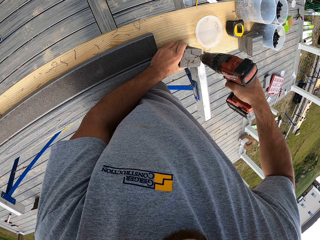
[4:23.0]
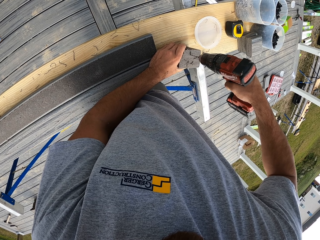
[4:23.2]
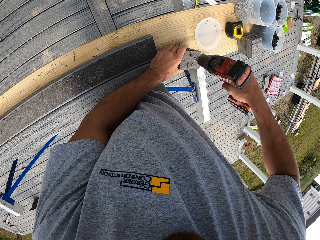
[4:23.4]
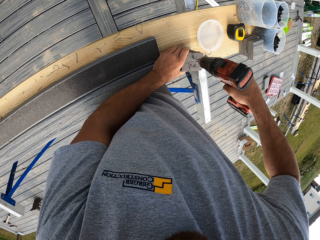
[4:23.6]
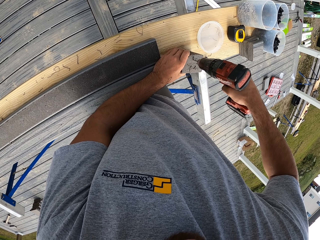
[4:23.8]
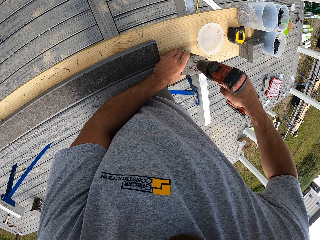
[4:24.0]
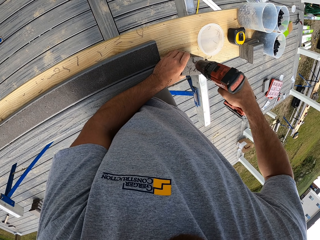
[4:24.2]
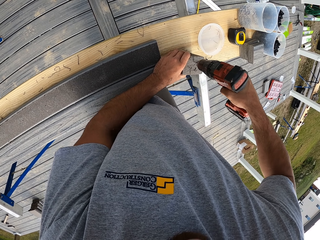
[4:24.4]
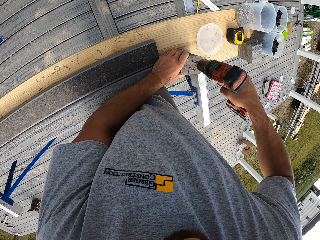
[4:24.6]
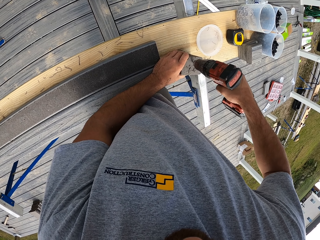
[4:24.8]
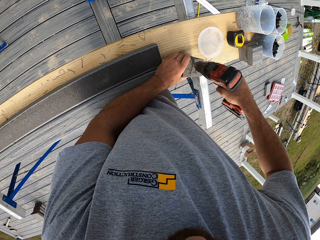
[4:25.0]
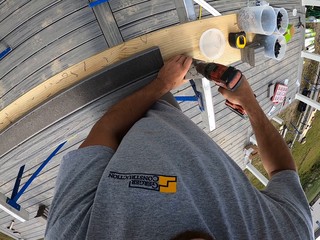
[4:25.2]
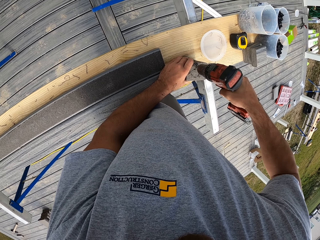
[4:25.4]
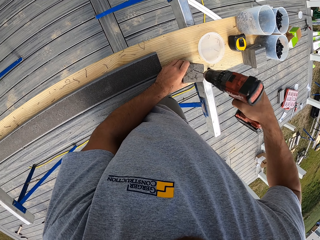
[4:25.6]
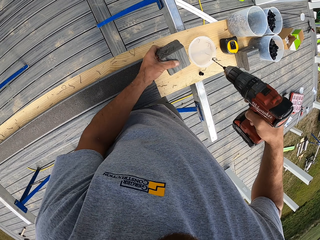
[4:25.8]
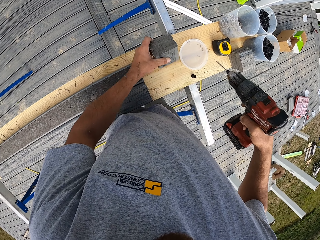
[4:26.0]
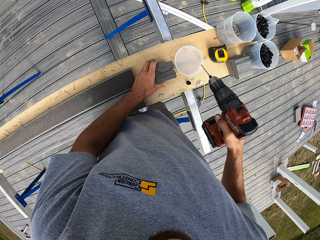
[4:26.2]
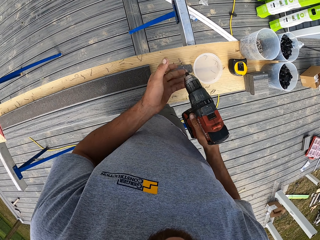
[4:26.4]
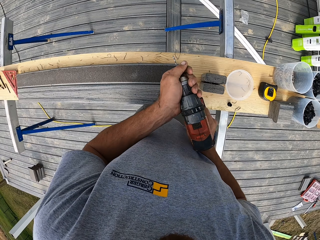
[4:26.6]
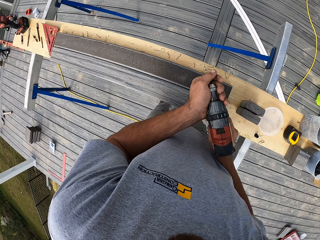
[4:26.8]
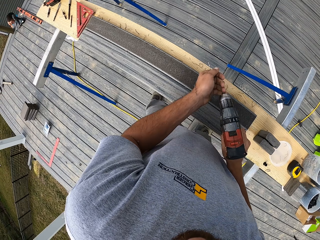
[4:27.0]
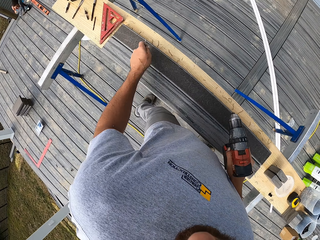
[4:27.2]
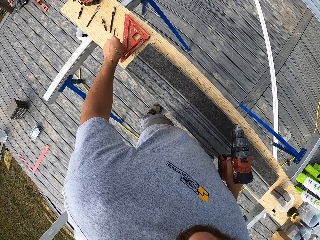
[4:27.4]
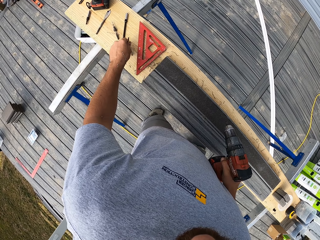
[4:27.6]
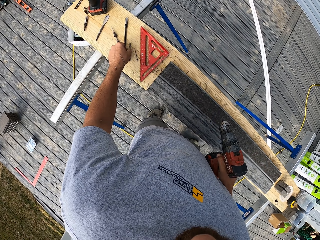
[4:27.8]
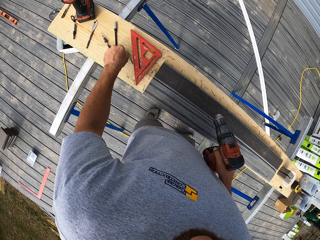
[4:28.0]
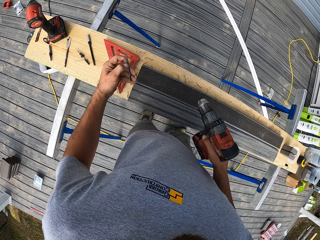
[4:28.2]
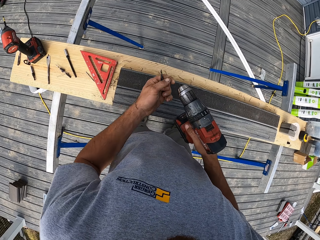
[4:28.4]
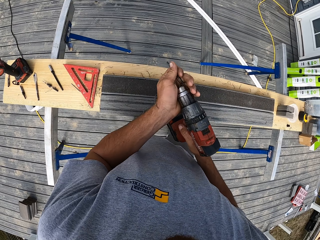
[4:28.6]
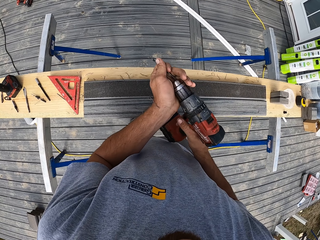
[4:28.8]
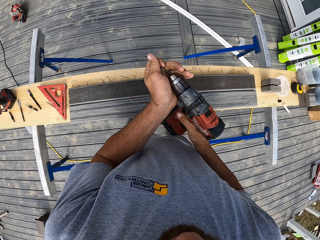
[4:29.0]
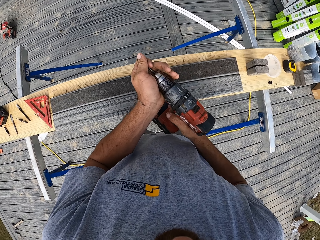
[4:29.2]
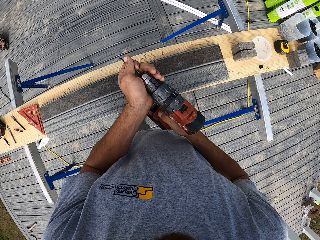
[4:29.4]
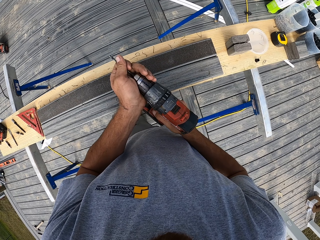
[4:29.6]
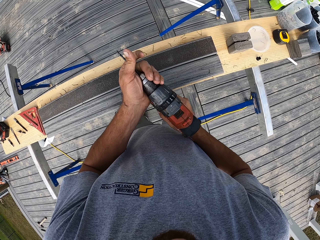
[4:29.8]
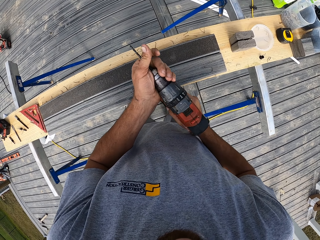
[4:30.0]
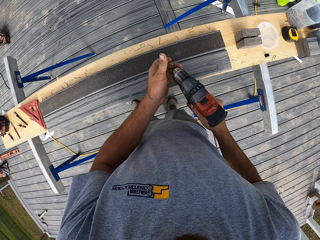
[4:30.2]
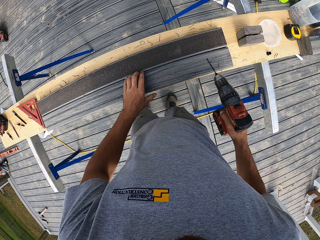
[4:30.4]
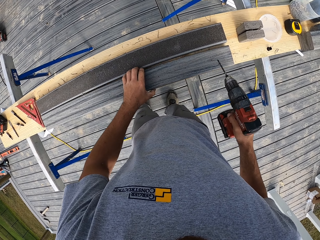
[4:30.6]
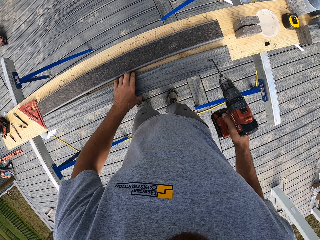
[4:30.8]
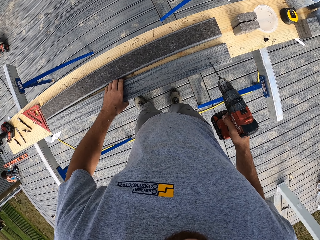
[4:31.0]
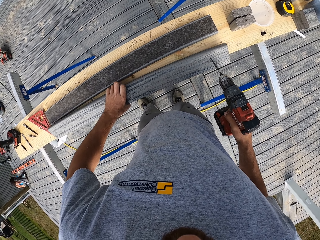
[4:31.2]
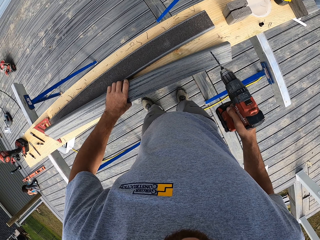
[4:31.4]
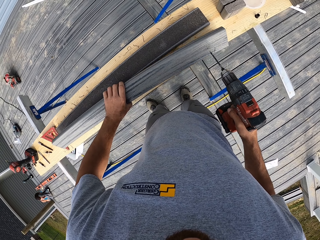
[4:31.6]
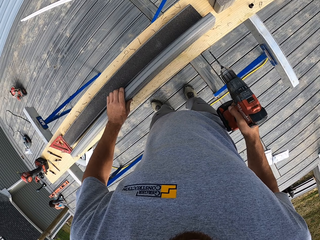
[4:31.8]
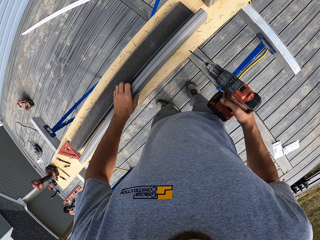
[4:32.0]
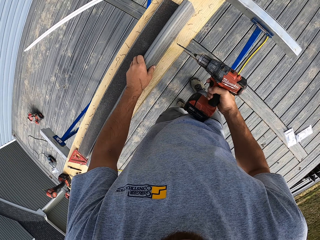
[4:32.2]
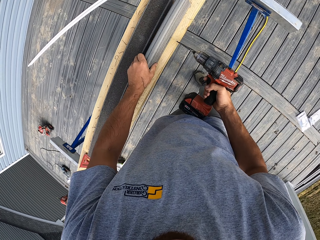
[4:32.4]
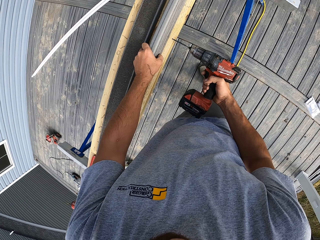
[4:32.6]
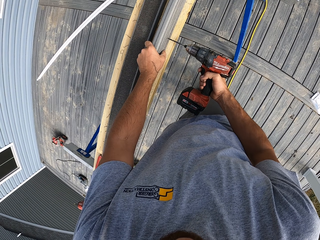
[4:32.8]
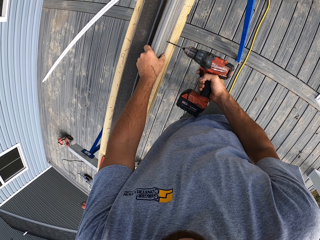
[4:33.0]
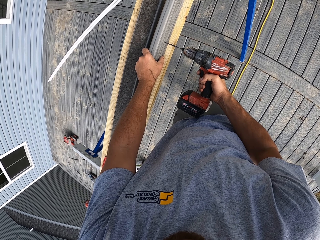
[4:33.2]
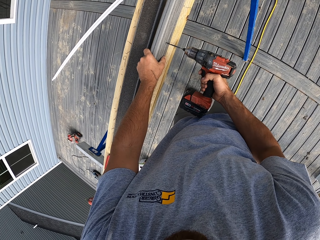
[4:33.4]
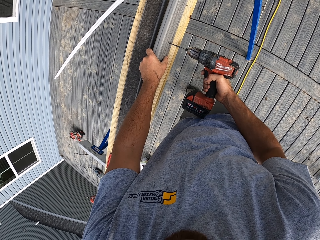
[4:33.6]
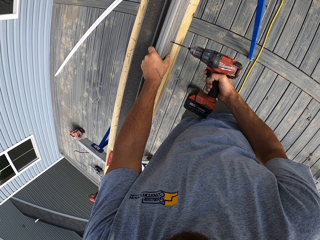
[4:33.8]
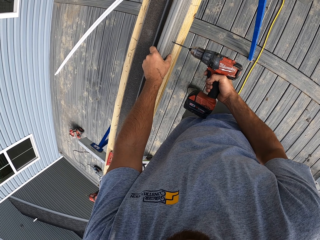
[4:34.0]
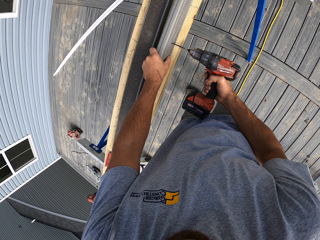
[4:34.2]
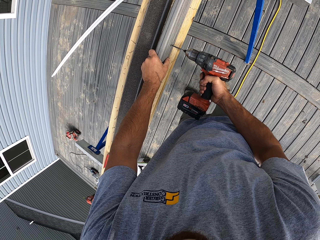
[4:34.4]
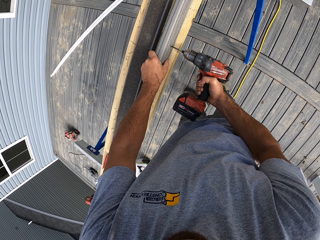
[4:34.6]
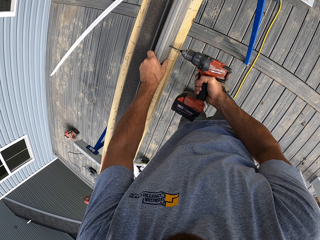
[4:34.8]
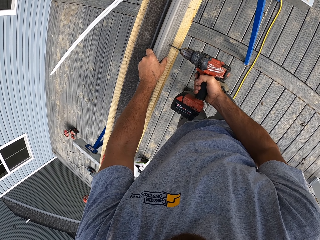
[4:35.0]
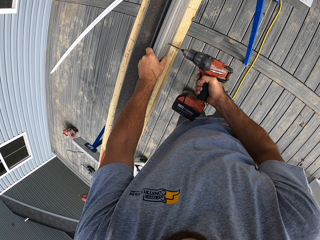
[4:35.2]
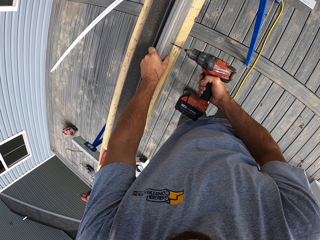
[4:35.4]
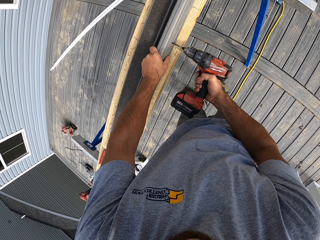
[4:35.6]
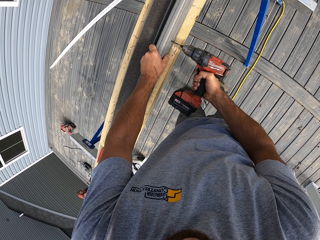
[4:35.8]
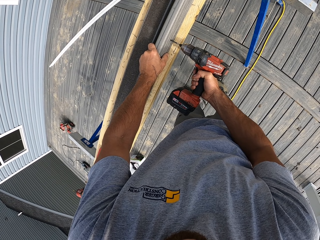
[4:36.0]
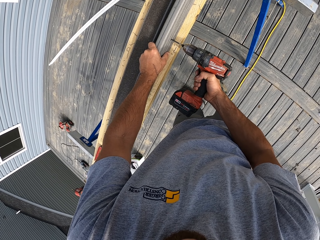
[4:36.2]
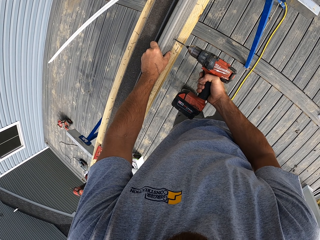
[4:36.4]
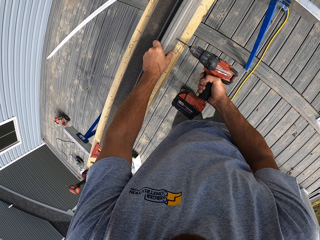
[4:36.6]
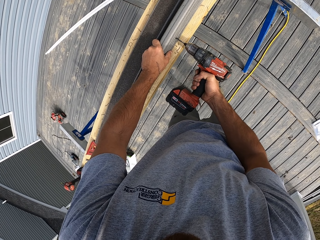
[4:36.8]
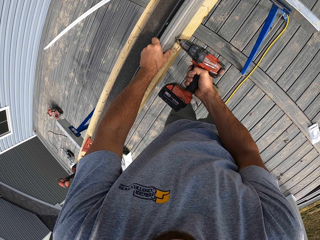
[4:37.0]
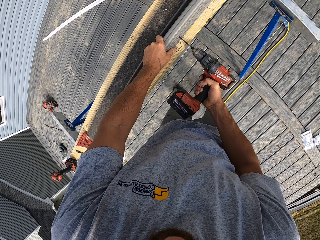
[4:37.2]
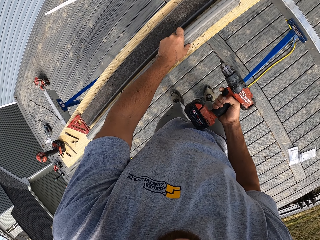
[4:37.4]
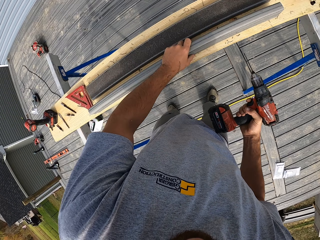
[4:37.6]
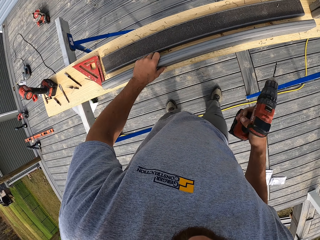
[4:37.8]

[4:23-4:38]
The camera wearer removes something from the drill. They put something on the bench. They pick something from the bench. They put something on the drill. They drill holes in the wood.

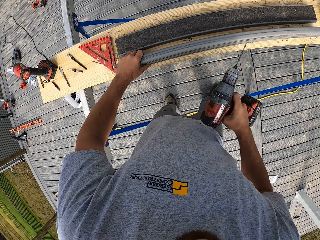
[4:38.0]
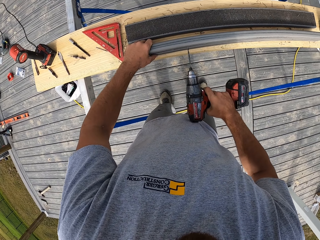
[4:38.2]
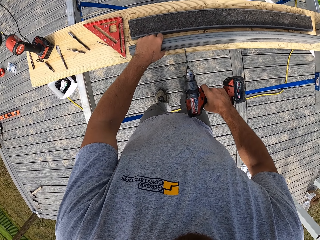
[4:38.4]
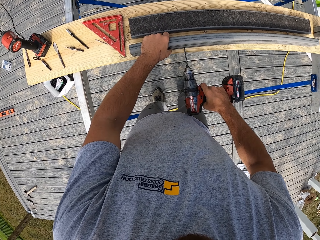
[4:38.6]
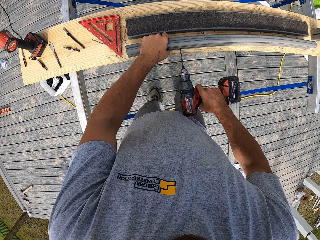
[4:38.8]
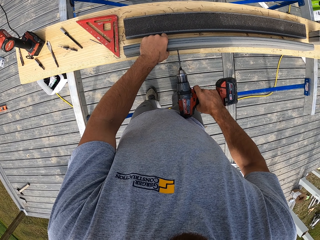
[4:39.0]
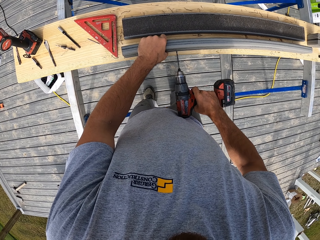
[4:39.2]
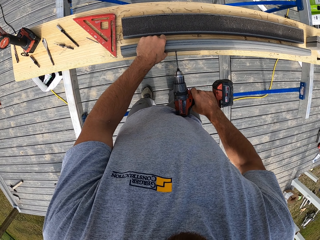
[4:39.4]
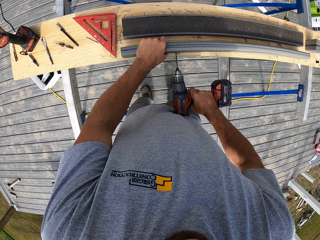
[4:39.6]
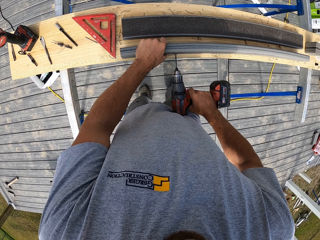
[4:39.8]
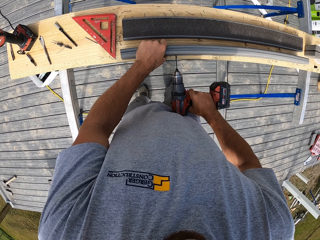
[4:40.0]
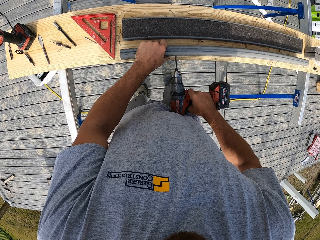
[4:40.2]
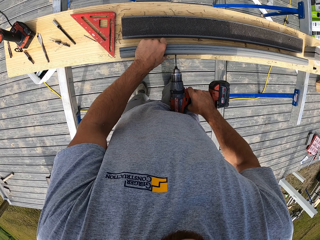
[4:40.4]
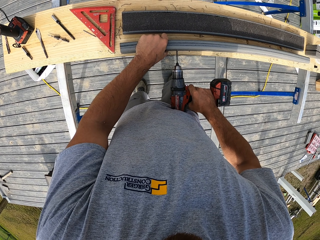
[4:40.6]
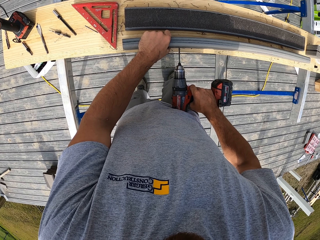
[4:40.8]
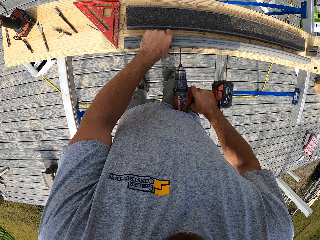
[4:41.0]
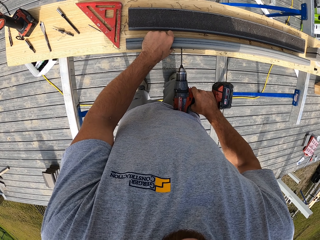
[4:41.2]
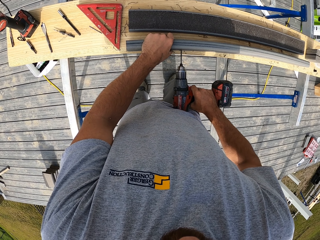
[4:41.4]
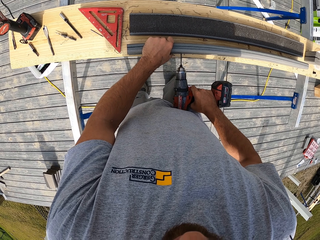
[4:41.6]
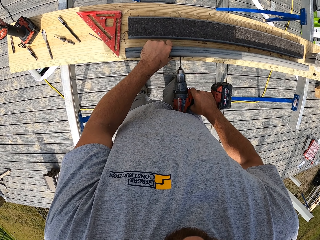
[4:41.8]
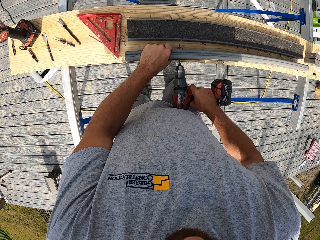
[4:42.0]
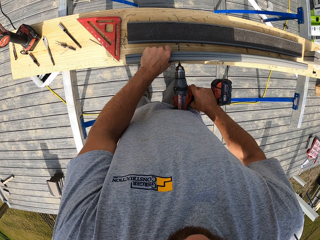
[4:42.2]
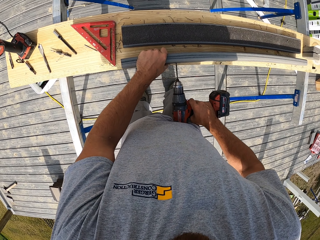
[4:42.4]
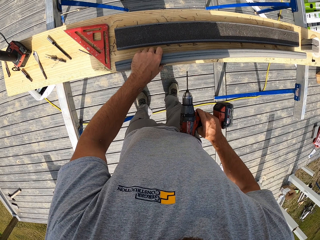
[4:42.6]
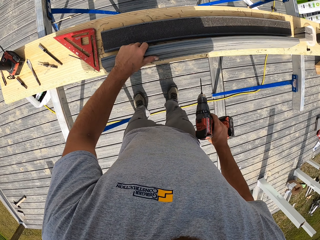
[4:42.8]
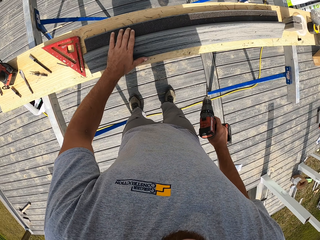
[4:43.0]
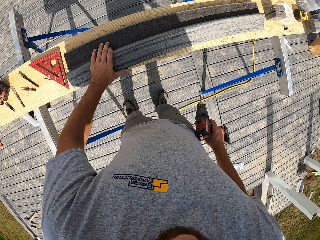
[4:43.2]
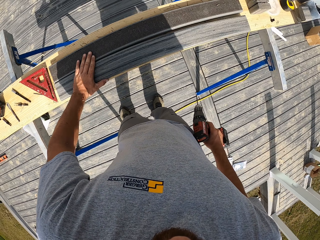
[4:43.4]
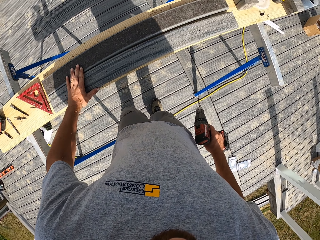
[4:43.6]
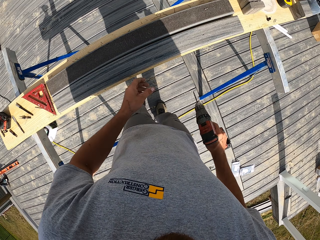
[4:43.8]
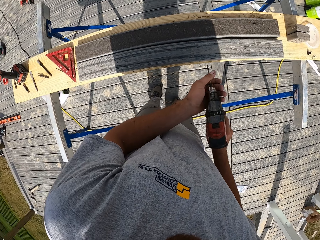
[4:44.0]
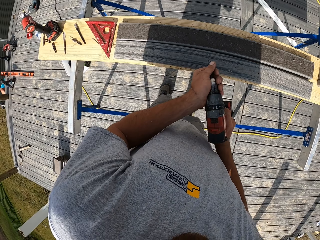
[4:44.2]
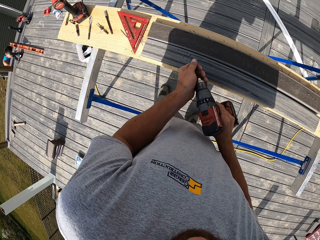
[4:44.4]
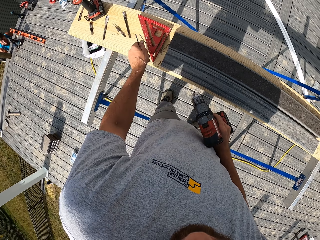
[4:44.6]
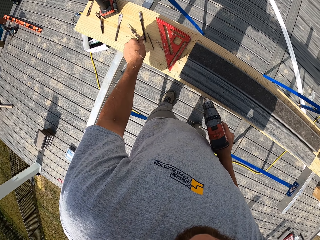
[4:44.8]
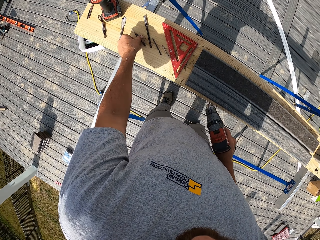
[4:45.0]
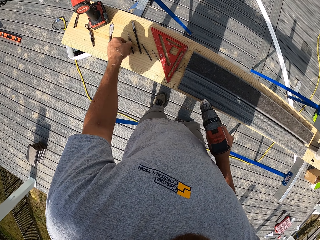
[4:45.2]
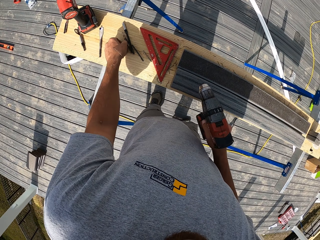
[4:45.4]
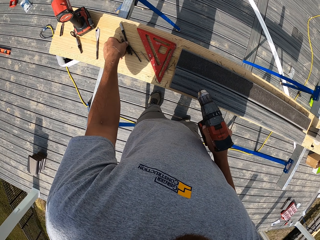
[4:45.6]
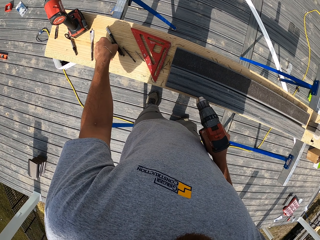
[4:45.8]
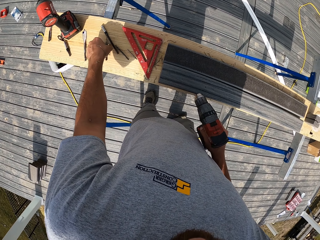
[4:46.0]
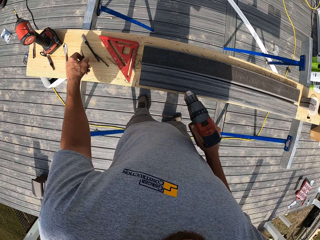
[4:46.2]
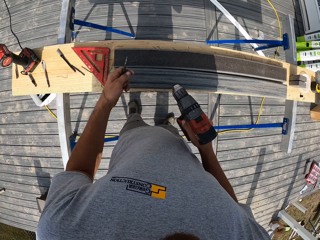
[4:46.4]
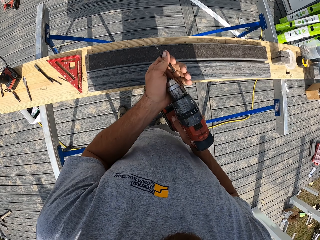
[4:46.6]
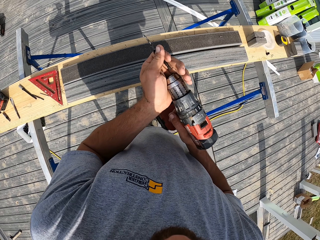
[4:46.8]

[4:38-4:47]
The camera wearer removes something from the drill. They pick a drilling screw or bit from the bench.
